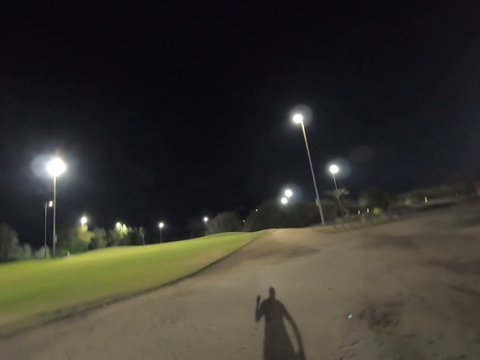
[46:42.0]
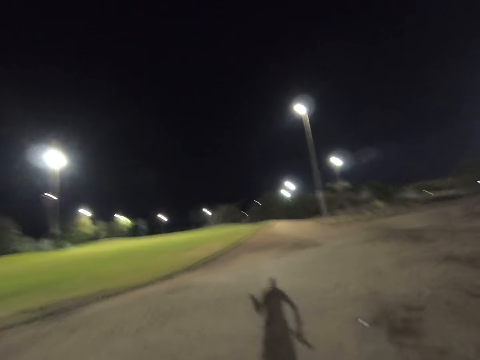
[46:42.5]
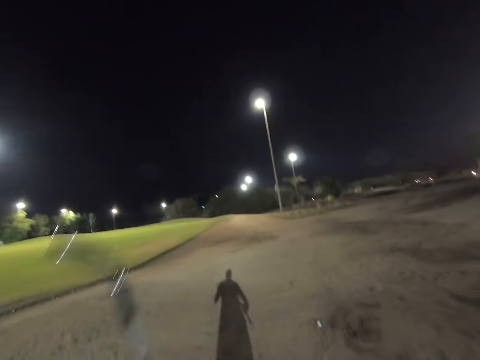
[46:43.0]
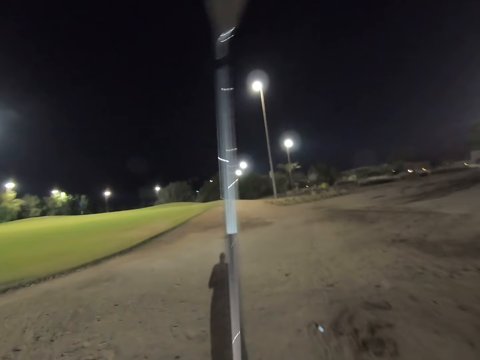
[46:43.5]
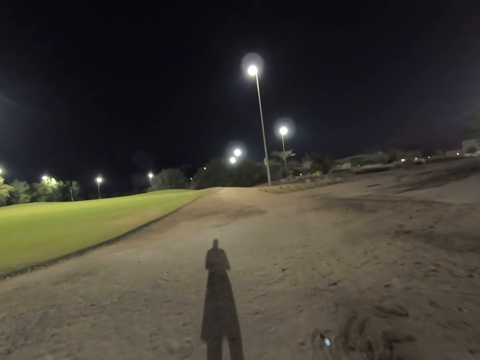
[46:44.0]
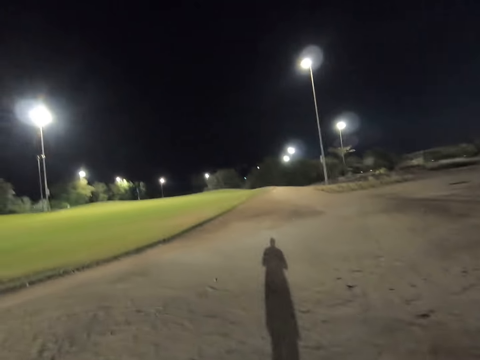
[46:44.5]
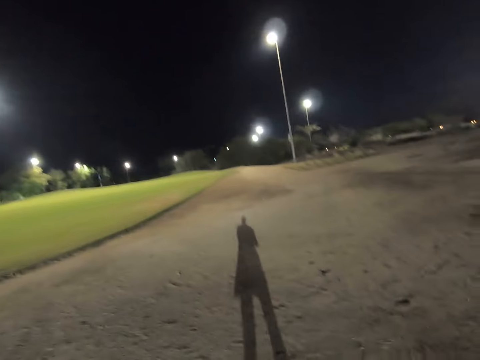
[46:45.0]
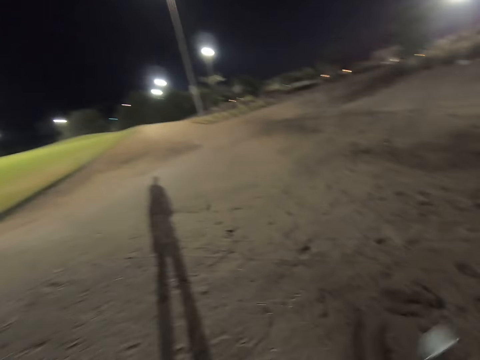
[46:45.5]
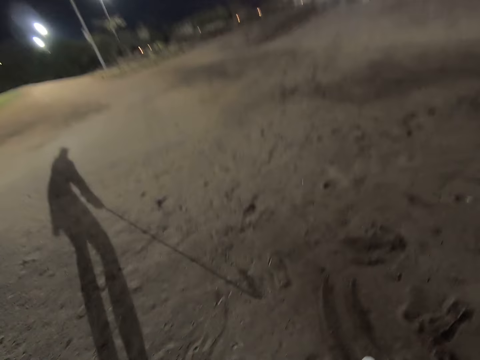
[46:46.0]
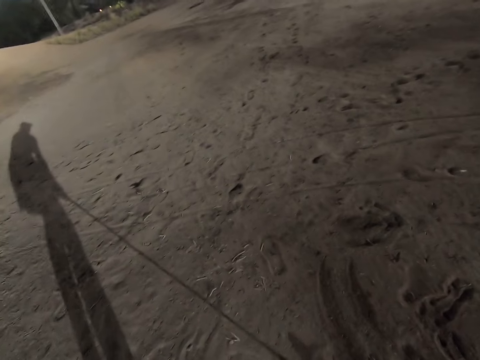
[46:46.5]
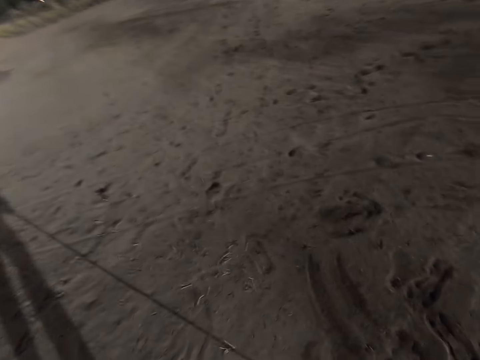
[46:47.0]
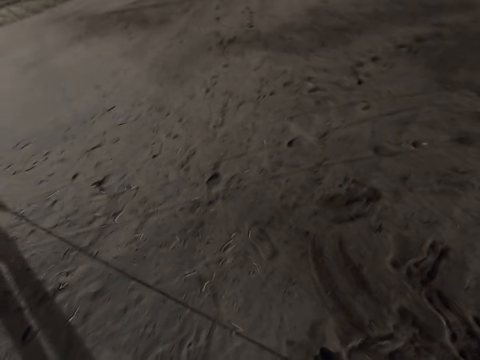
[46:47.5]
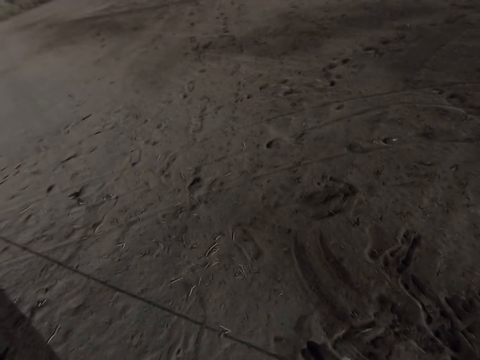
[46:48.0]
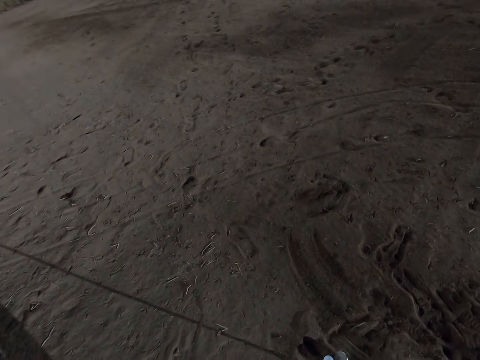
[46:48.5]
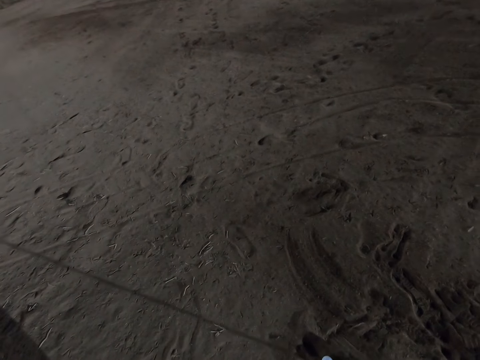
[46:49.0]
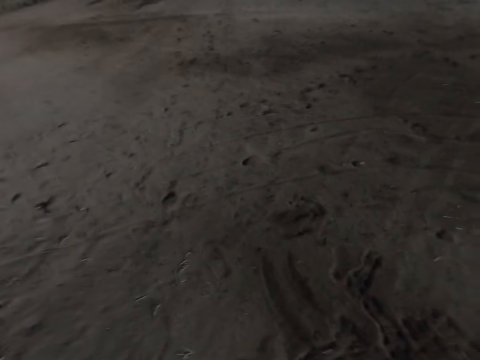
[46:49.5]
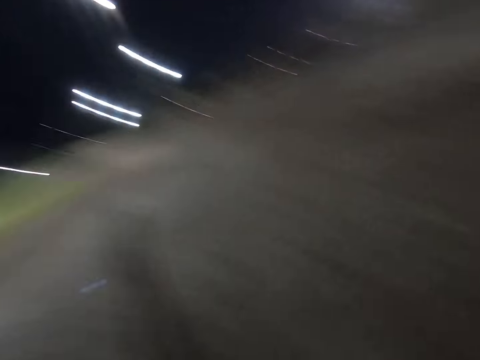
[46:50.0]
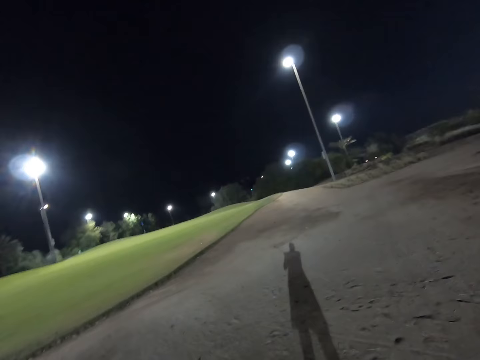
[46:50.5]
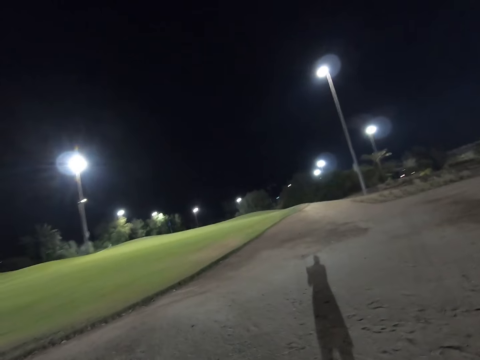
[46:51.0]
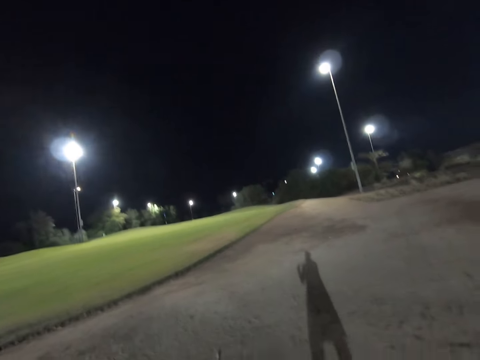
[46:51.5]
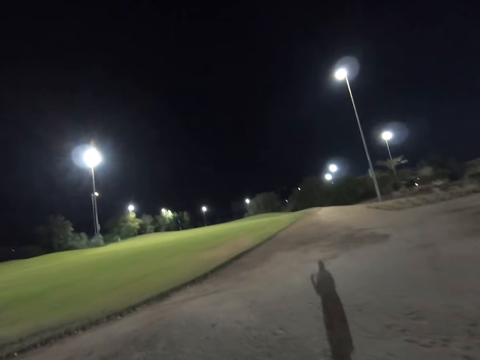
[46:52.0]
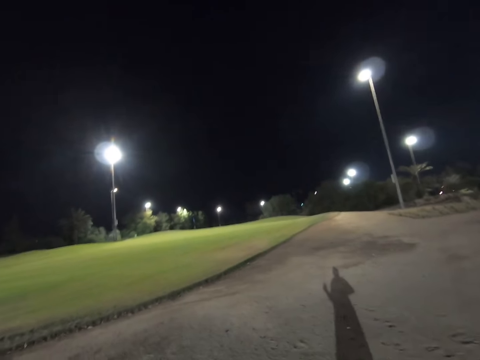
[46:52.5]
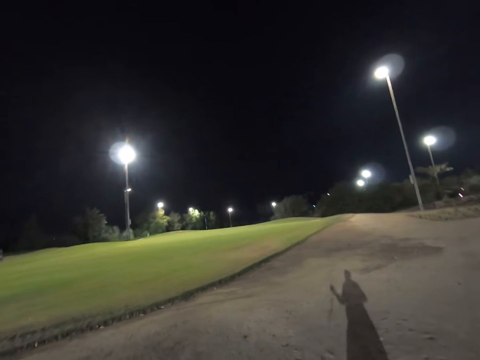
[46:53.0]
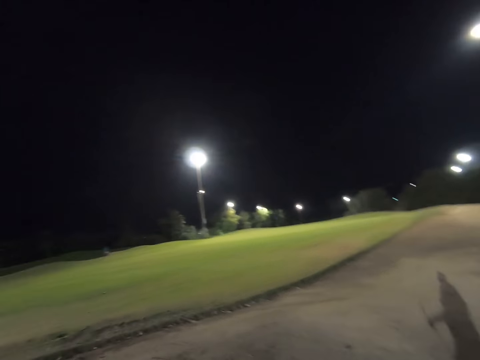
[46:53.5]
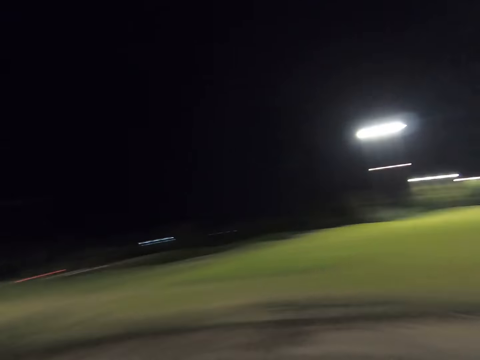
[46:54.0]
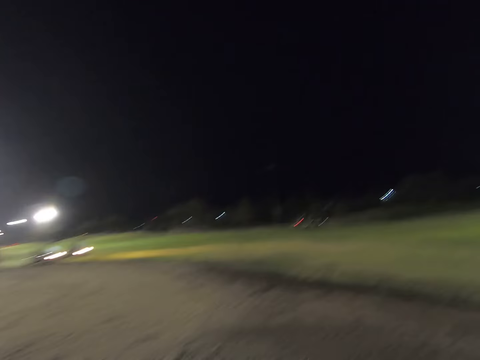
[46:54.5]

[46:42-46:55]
The camera wearer lifts up the golf stick. They play golf on the ground. They stare around the field.

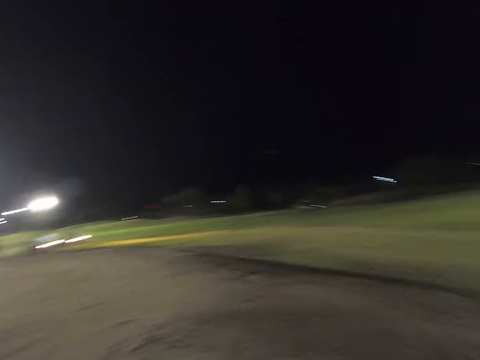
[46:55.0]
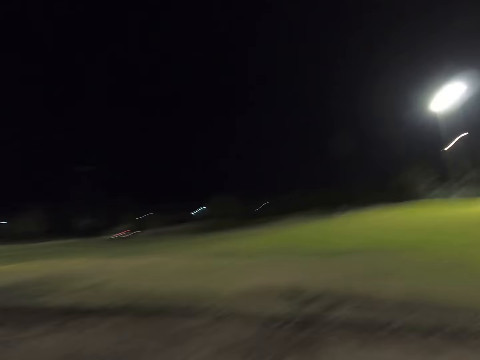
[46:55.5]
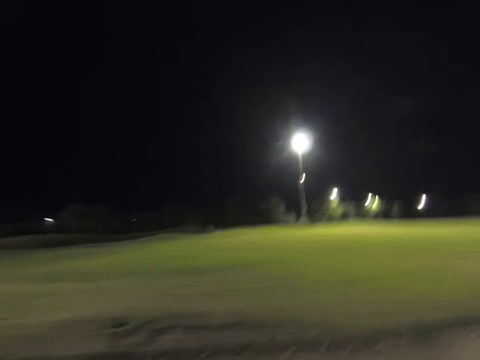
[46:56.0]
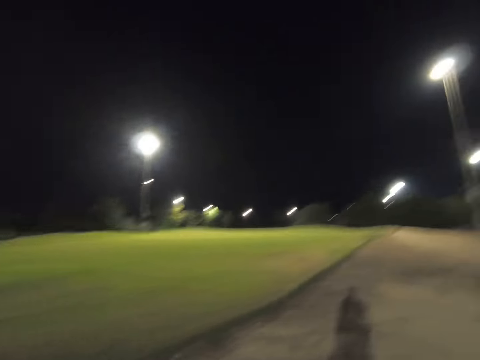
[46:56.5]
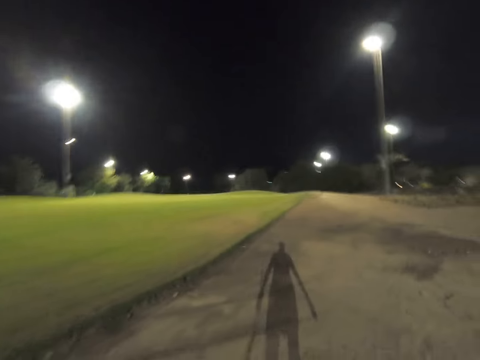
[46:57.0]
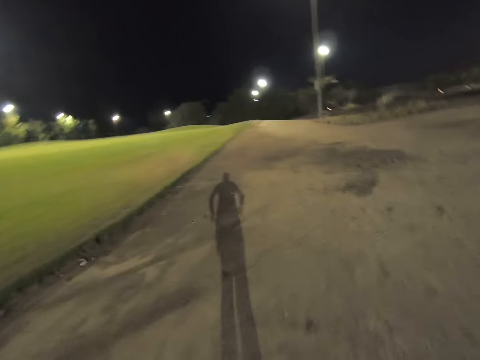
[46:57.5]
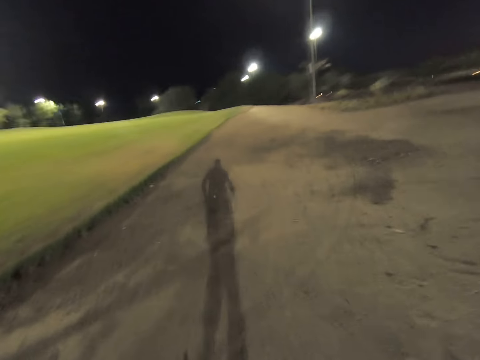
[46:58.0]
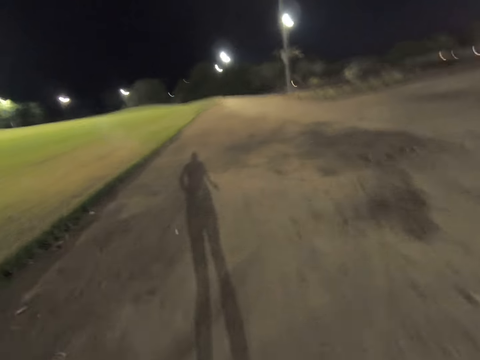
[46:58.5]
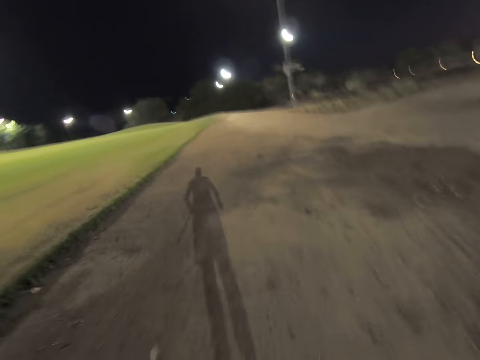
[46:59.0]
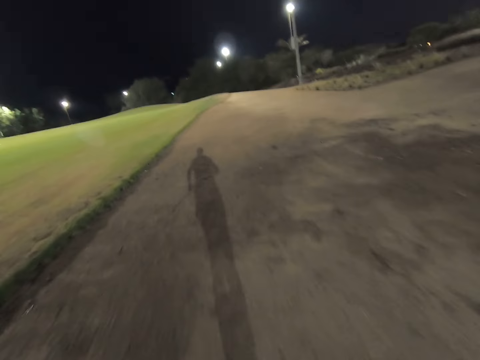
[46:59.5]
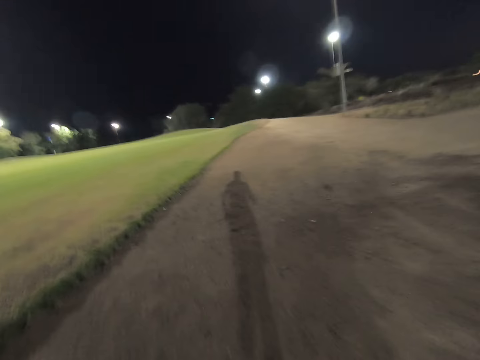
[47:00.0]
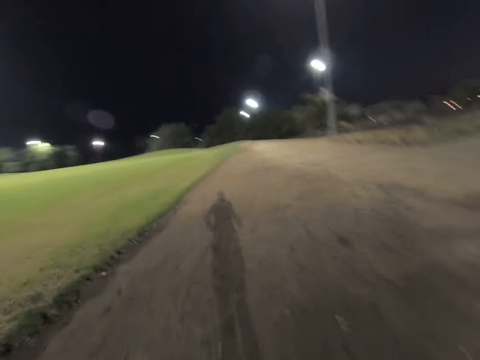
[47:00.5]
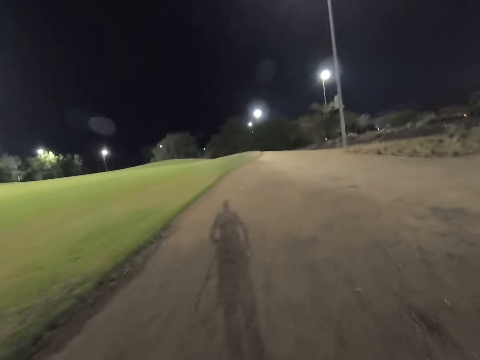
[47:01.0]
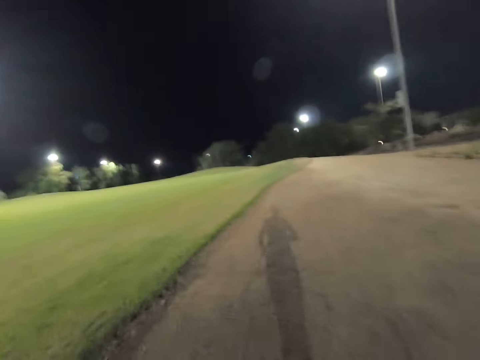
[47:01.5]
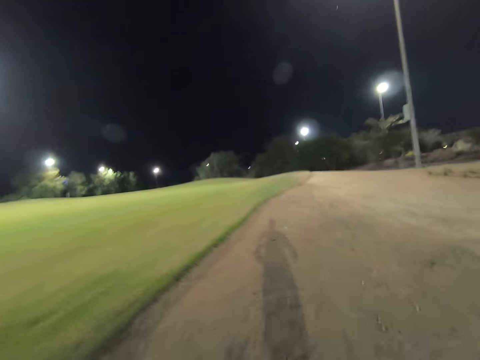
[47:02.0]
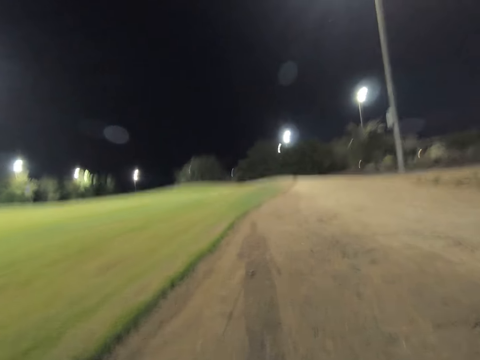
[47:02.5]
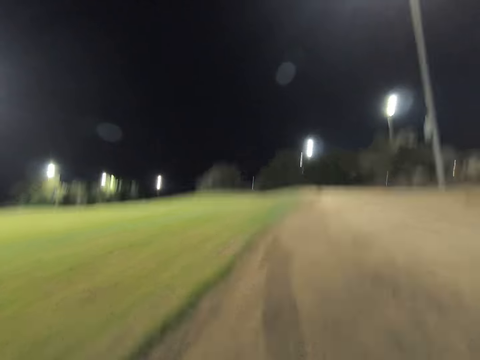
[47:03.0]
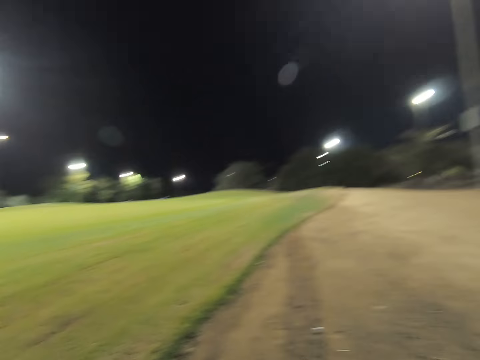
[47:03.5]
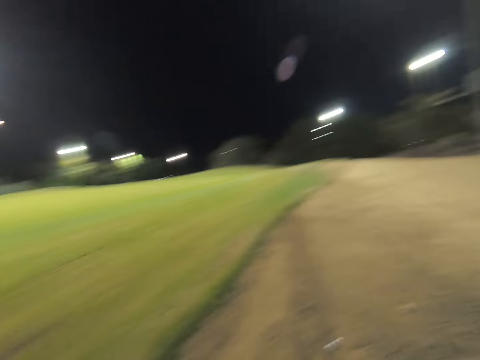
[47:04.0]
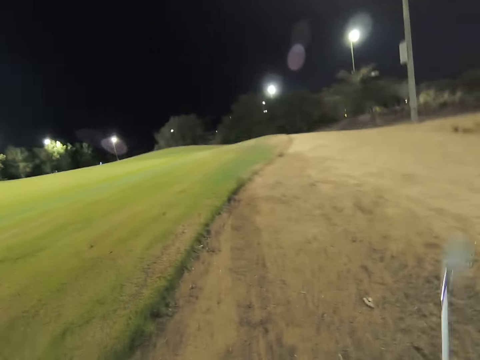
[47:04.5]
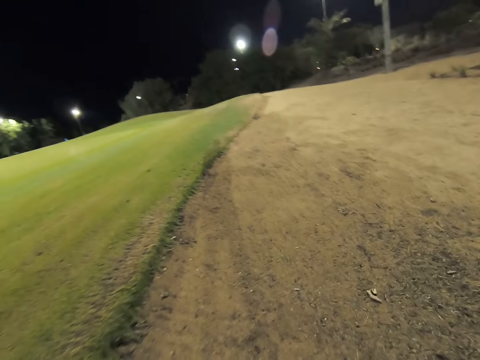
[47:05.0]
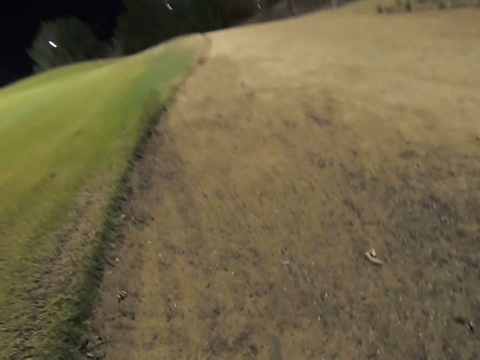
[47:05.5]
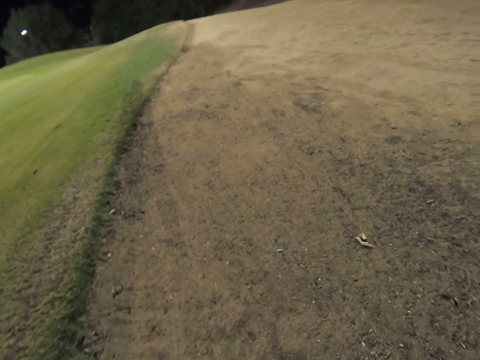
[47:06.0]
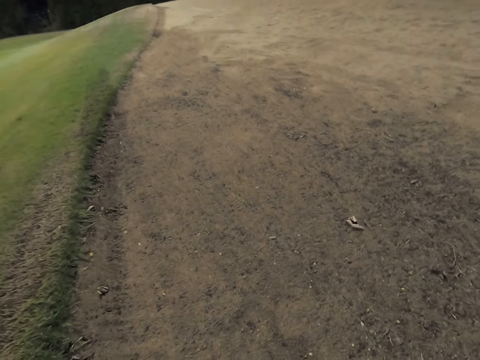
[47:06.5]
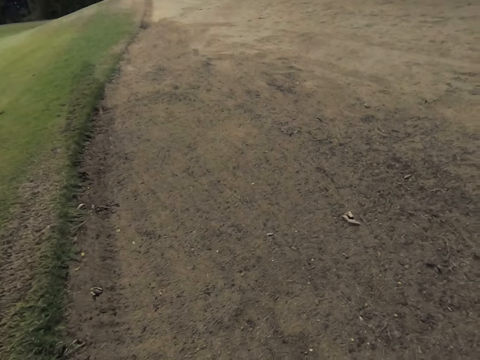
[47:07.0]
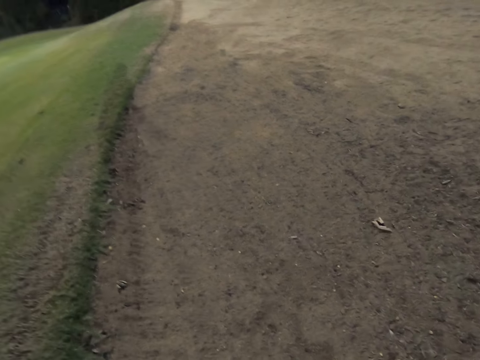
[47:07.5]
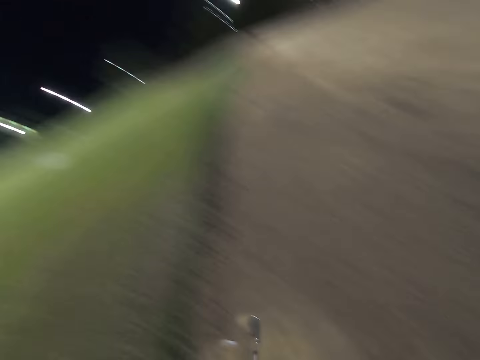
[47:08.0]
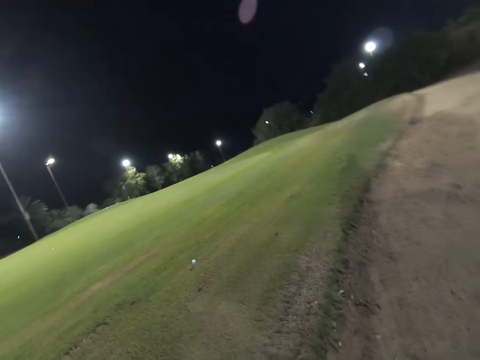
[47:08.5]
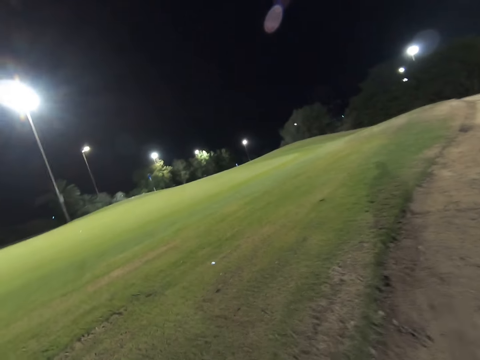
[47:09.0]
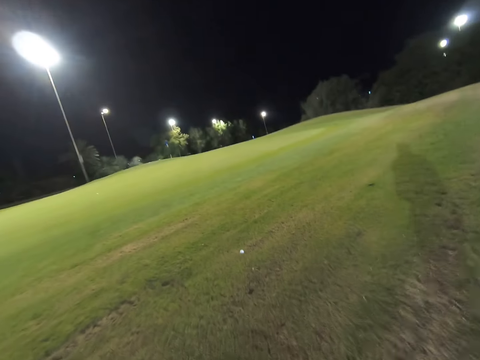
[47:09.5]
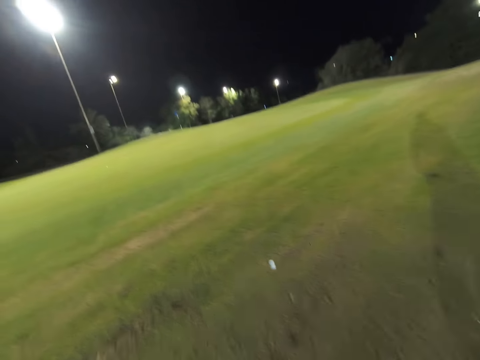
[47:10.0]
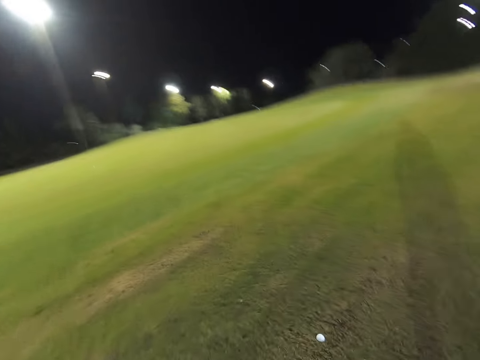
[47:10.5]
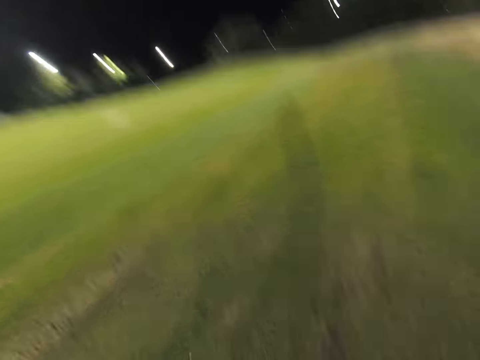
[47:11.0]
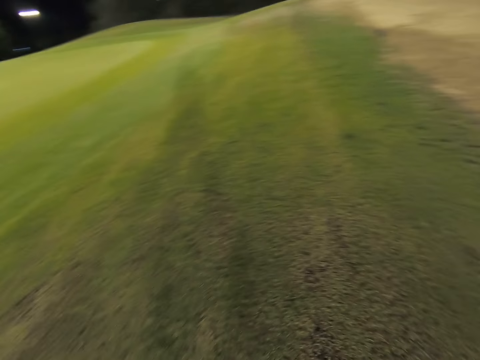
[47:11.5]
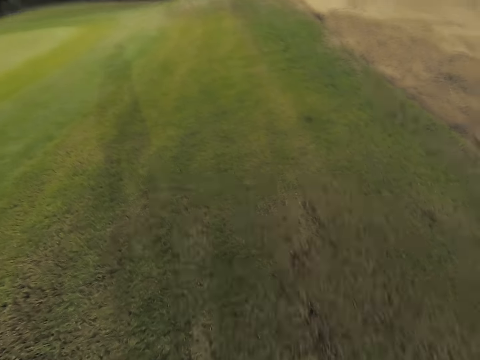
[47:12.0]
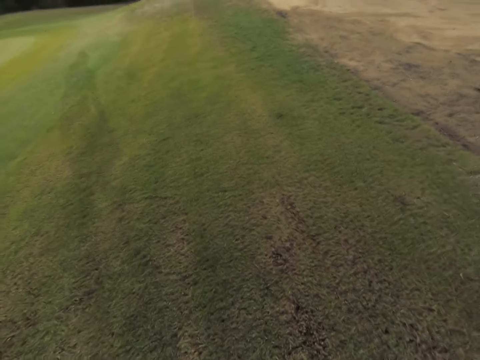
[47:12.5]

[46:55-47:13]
The camera wearer runs on the field. They play golf on the ground.
